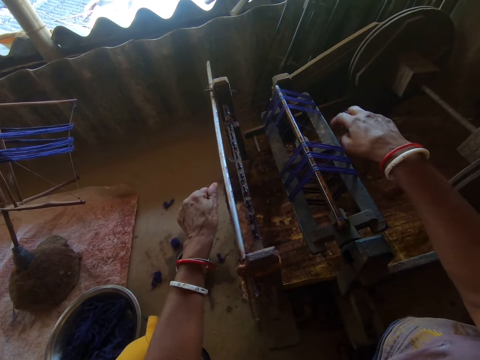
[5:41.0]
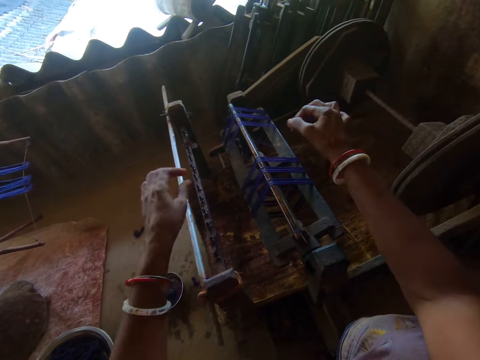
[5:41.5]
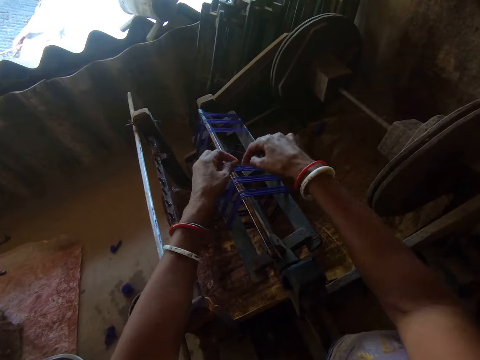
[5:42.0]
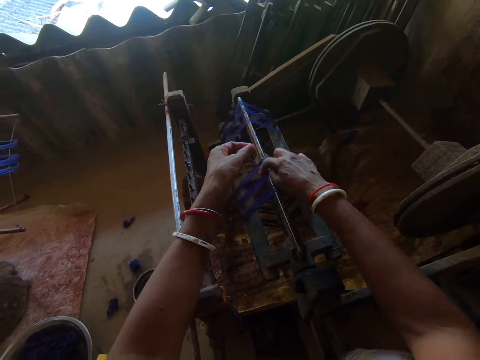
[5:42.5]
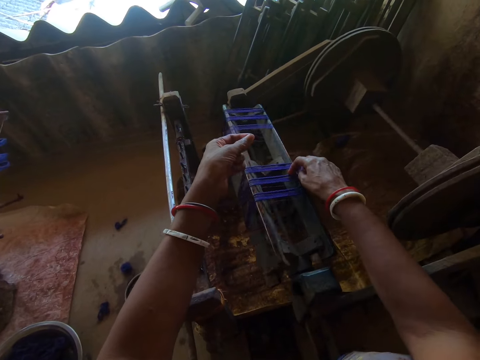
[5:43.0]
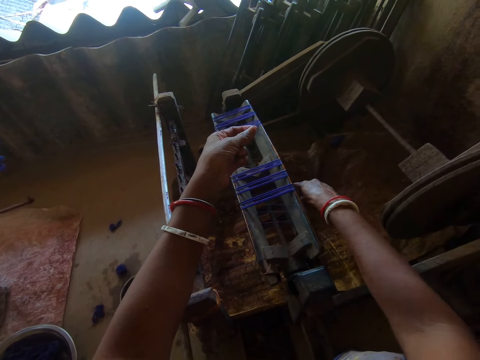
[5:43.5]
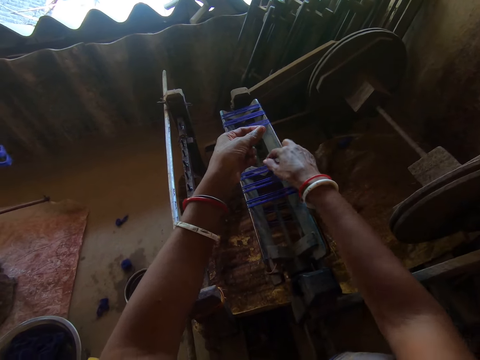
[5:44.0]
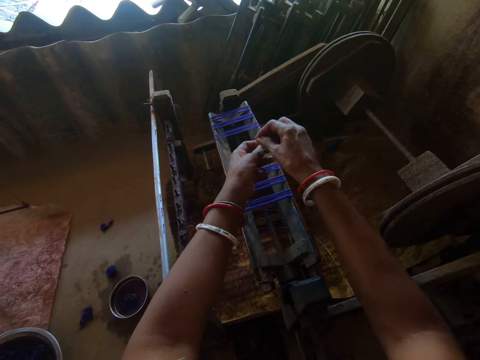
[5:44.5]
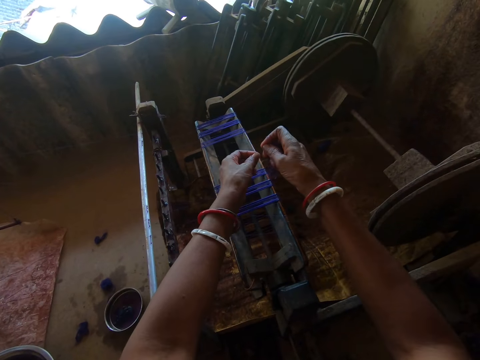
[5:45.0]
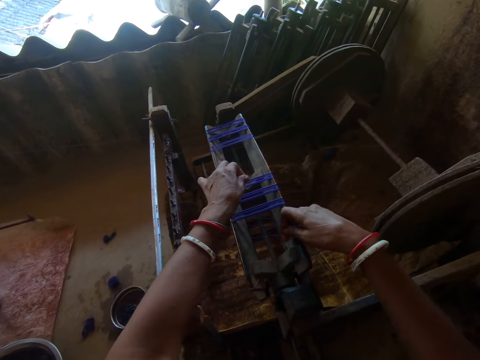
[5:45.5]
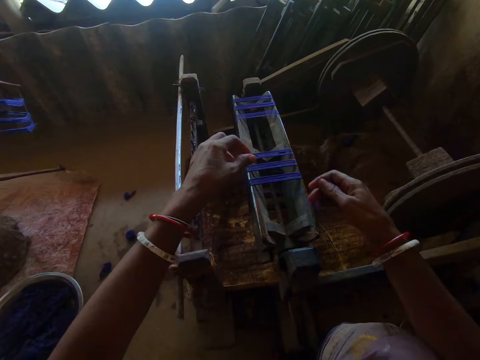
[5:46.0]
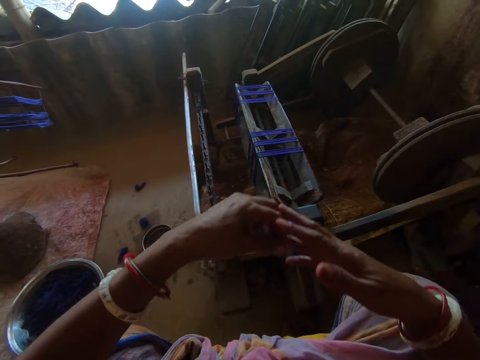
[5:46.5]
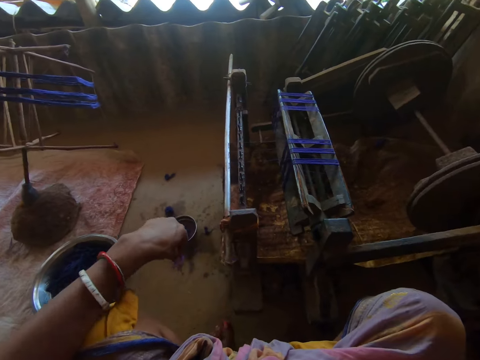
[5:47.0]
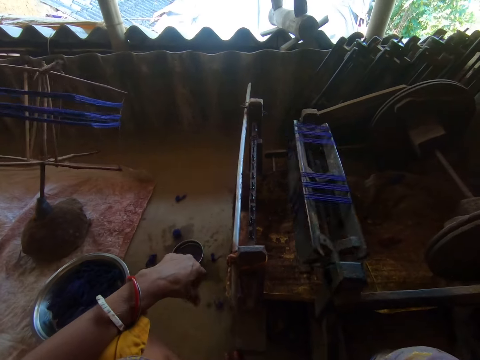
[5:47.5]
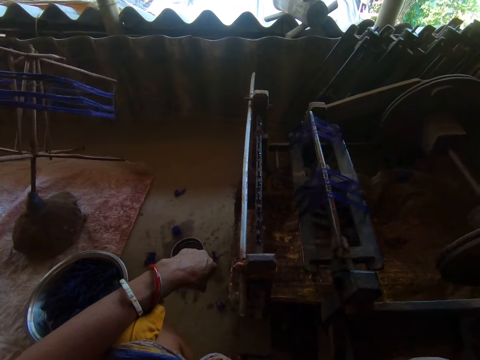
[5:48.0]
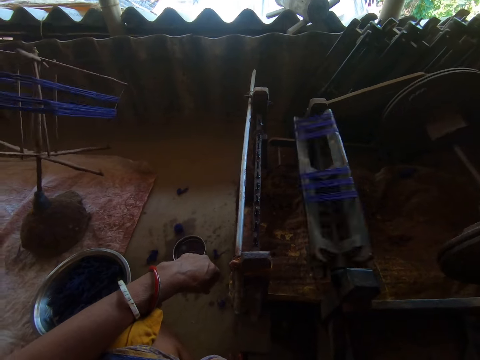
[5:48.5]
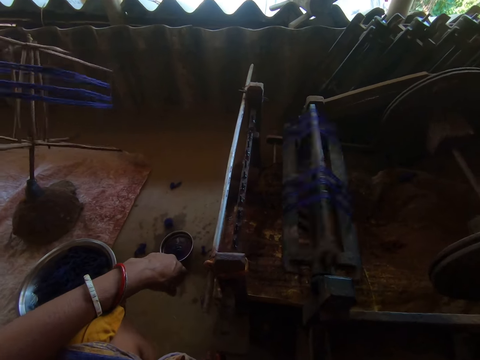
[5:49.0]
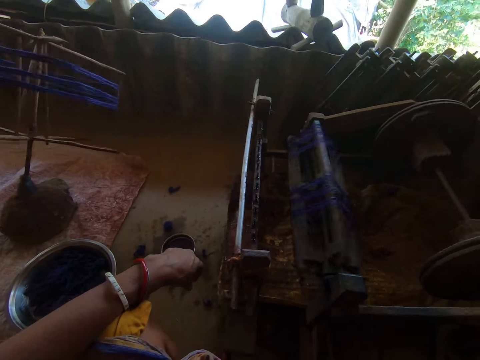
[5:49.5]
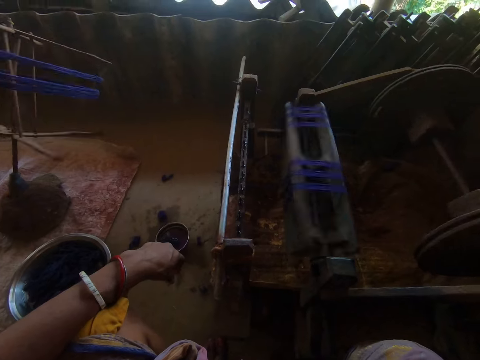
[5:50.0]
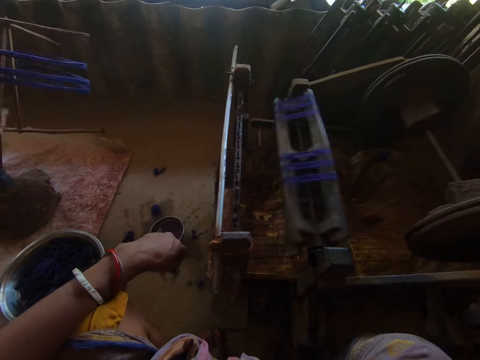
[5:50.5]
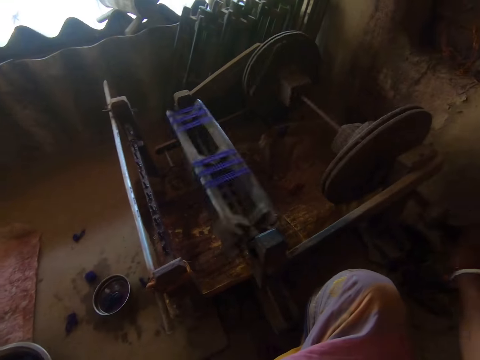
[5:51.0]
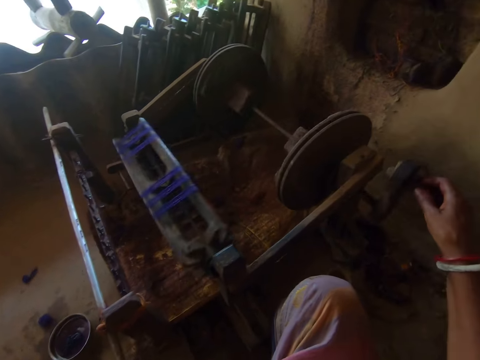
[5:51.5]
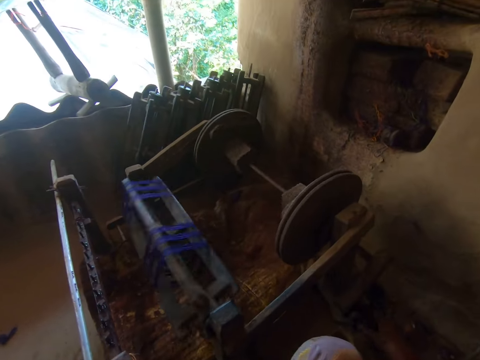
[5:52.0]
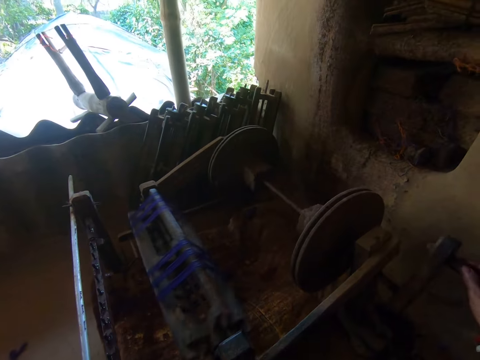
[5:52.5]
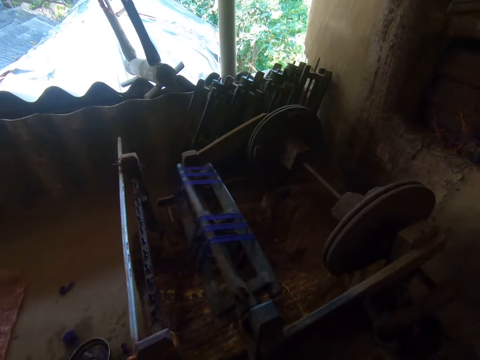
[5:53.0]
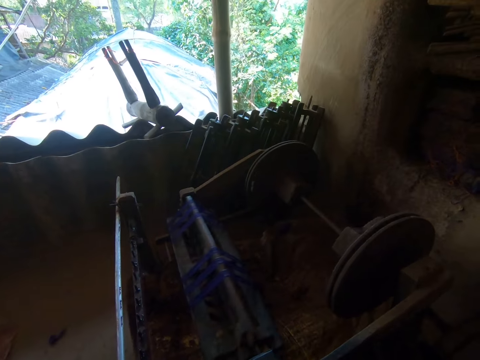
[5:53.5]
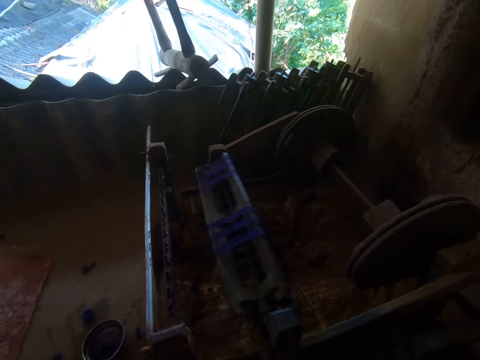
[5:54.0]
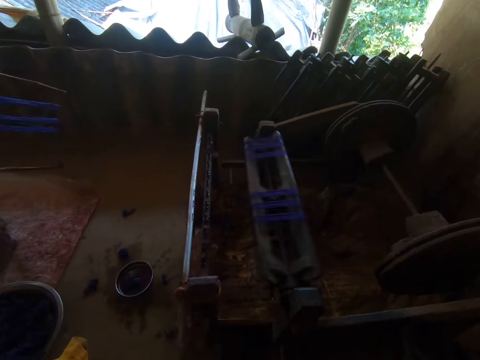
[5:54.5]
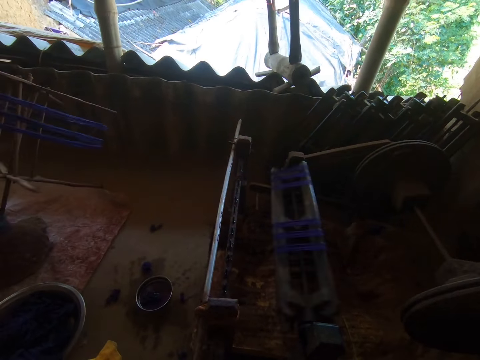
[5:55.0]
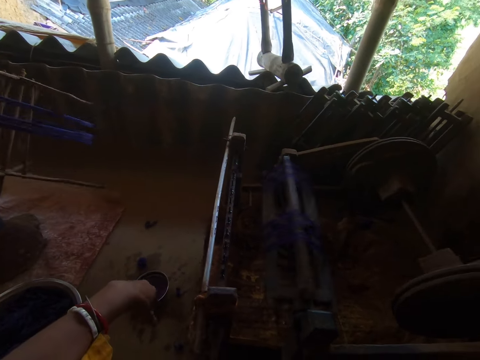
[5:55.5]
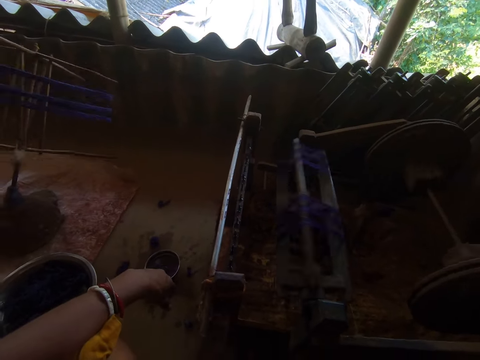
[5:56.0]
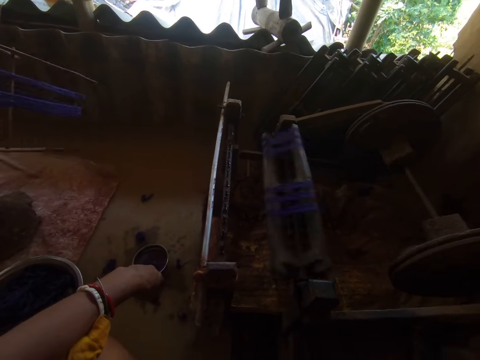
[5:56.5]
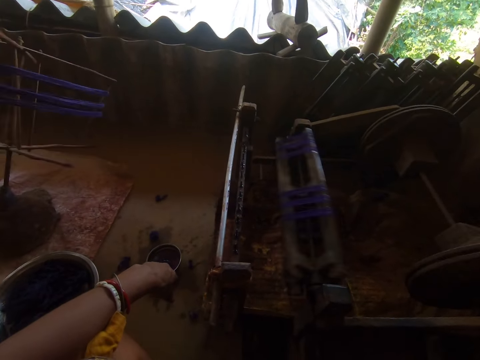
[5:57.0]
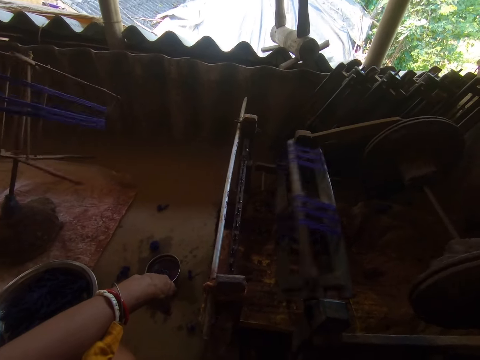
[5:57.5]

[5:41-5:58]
The camera wearer turns the bobbin. They drop the thread down. They look around. They move the warp crank assembly with the right hand. They do something.

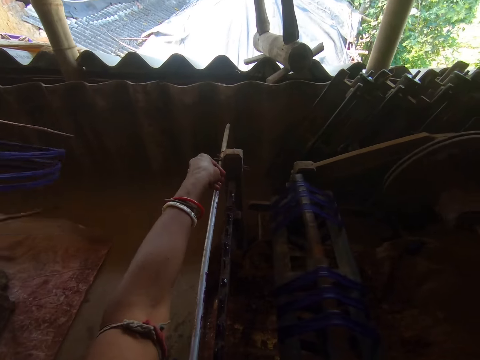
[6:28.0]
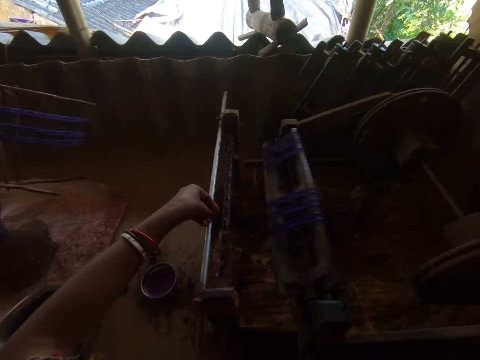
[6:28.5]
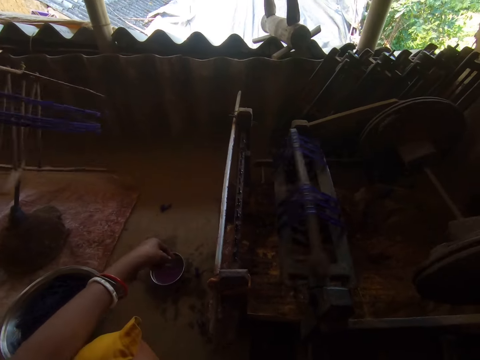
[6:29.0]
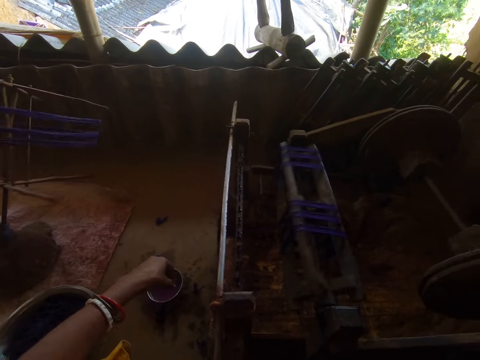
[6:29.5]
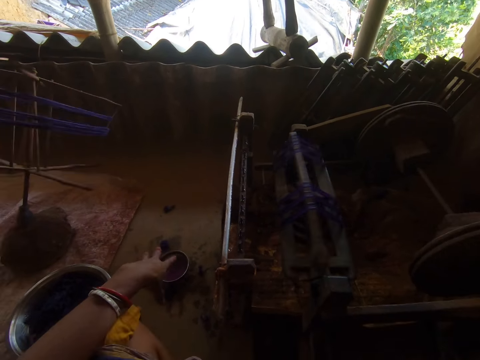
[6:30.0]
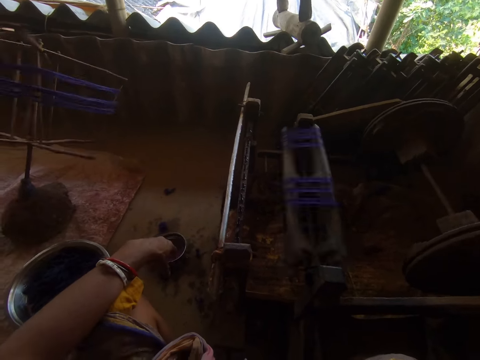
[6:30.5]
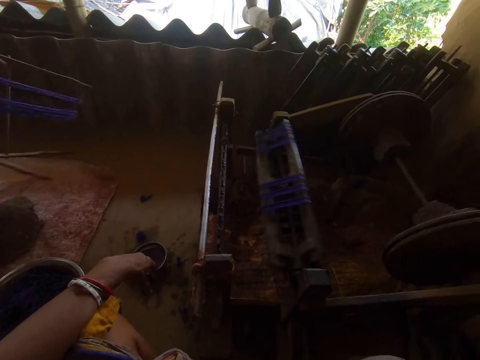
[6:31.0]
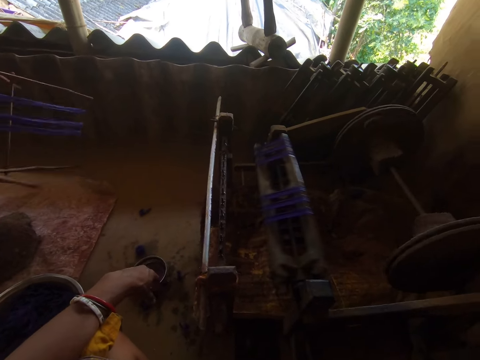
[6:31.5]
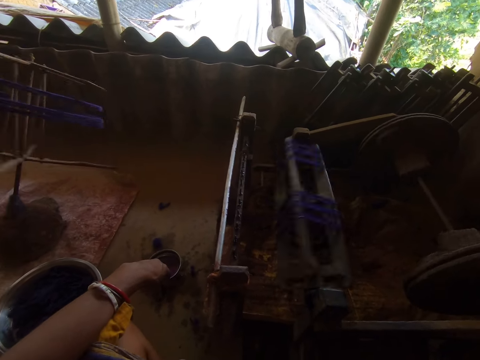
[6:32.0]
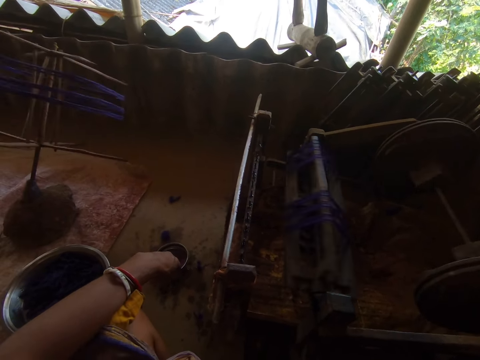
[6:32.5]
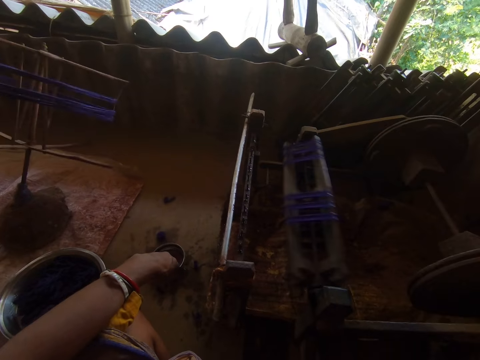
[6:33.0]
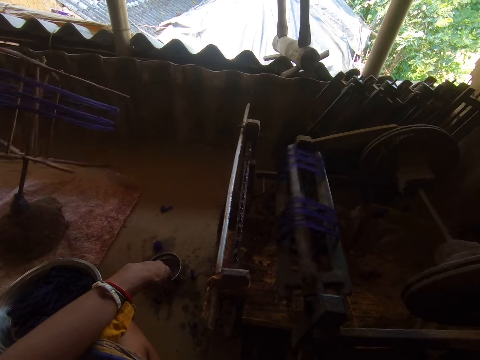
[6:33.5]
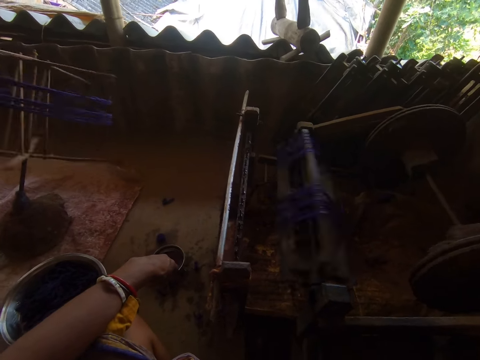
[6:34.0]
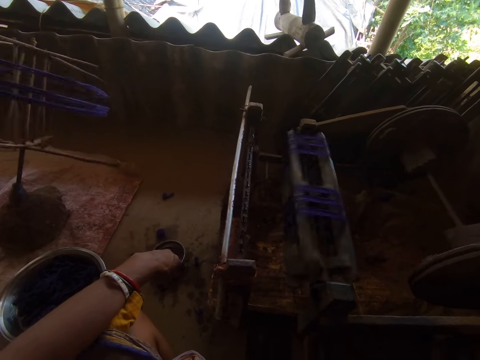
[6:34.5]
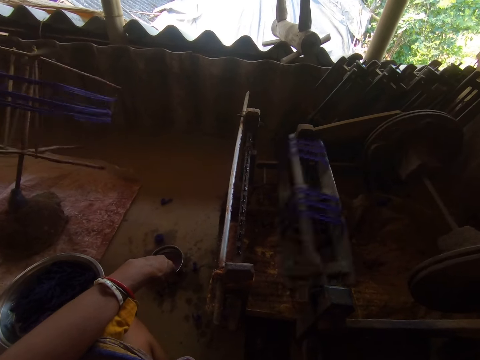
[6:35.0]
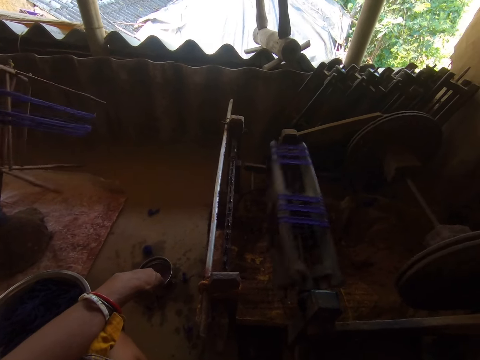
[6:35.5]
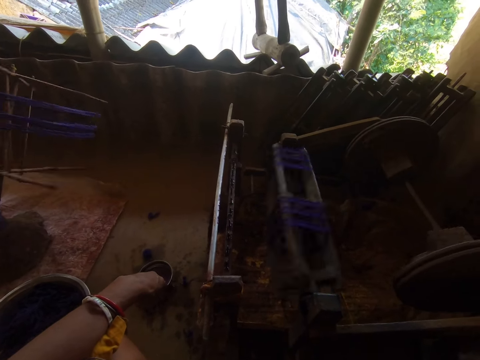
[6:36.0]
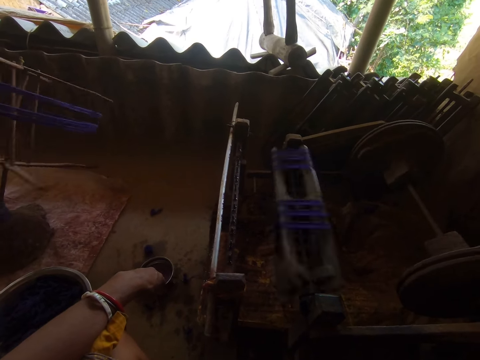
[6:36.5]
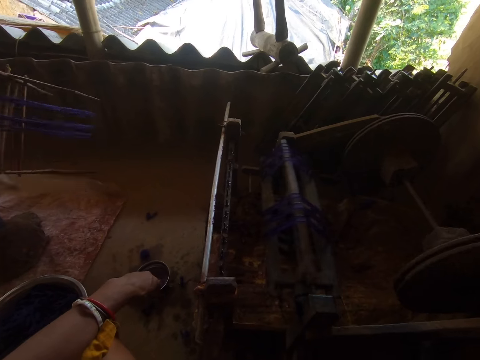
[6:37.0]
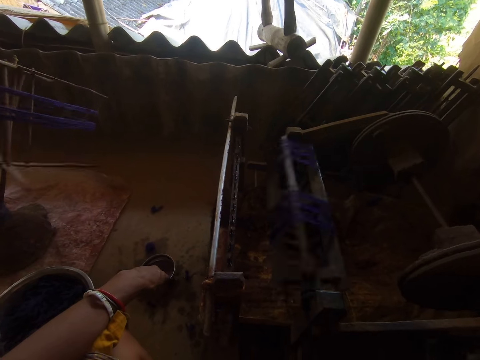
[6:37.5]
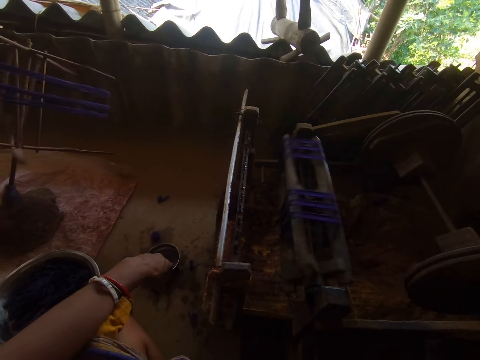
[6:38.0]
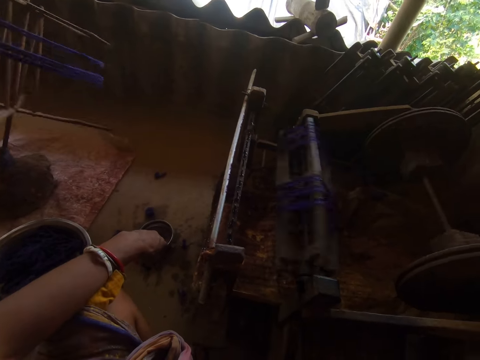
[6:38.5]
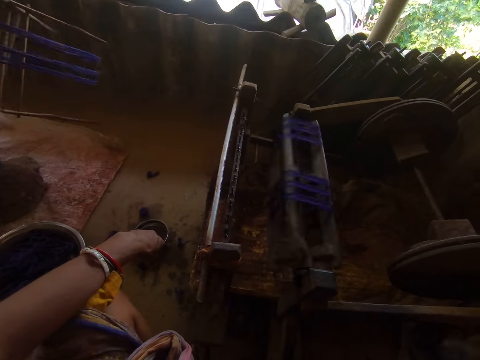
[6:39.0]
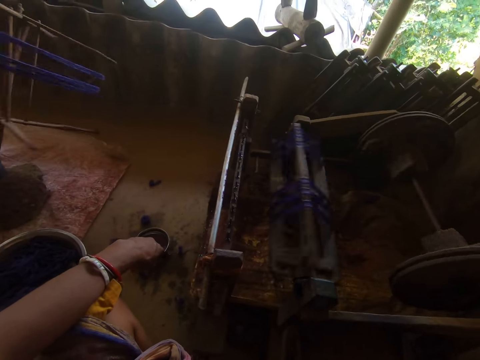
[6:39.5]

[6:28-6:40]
The camera wearer takes a bowl from the ground.
